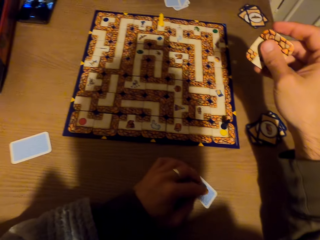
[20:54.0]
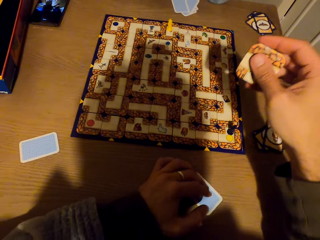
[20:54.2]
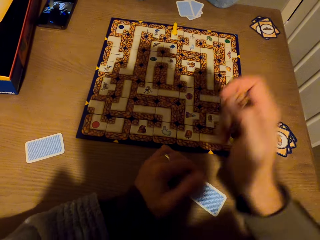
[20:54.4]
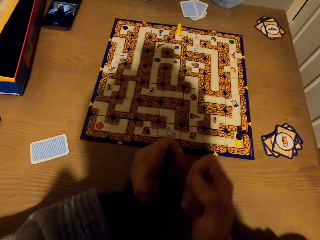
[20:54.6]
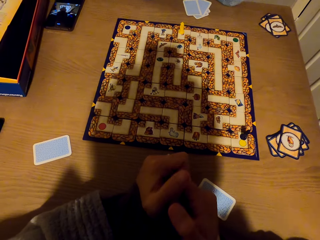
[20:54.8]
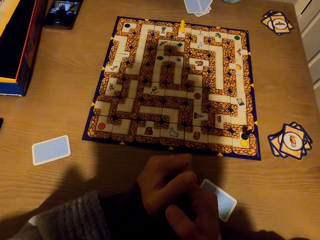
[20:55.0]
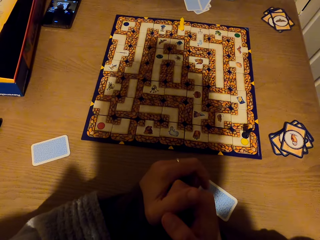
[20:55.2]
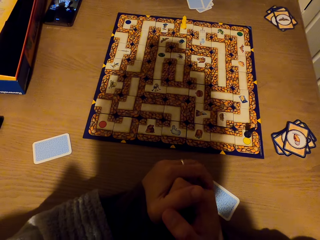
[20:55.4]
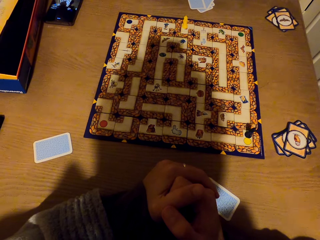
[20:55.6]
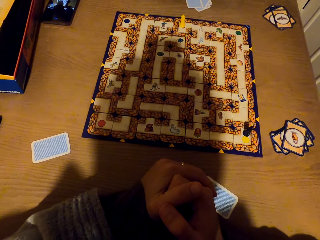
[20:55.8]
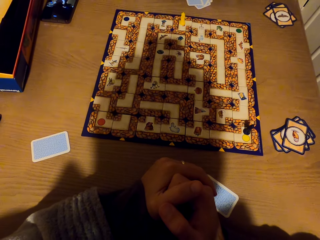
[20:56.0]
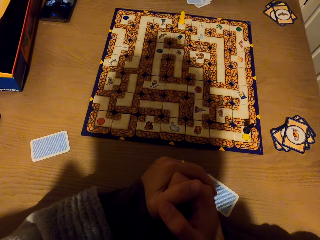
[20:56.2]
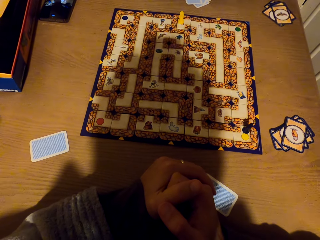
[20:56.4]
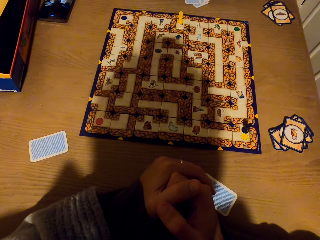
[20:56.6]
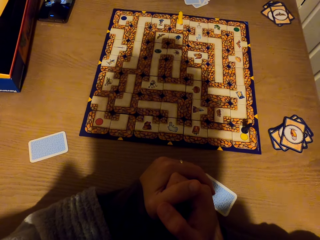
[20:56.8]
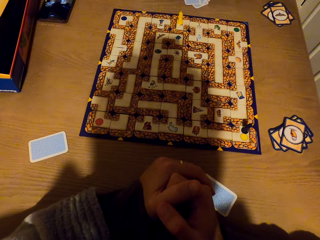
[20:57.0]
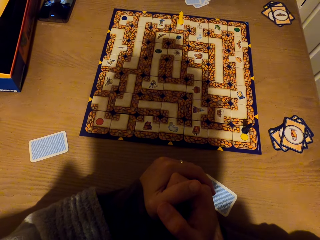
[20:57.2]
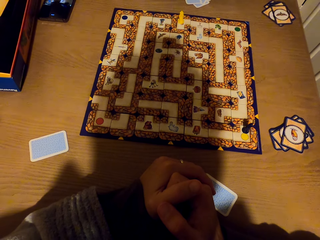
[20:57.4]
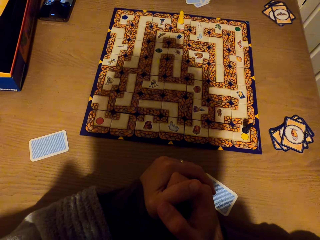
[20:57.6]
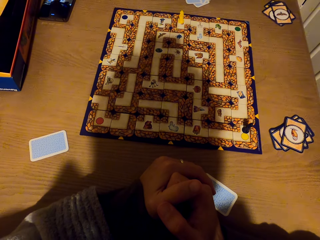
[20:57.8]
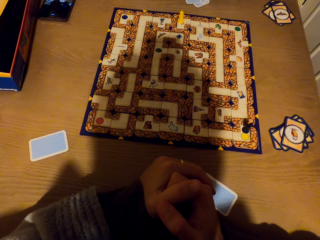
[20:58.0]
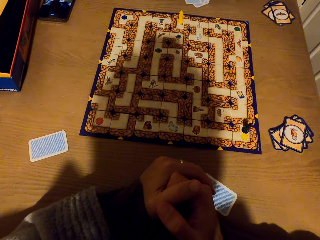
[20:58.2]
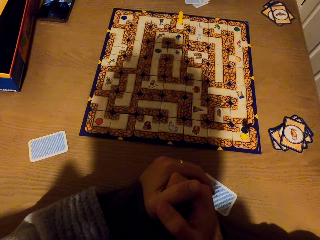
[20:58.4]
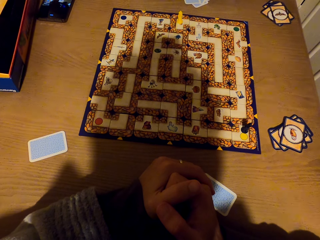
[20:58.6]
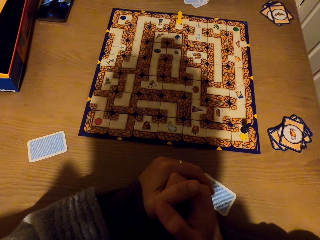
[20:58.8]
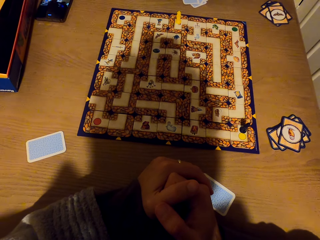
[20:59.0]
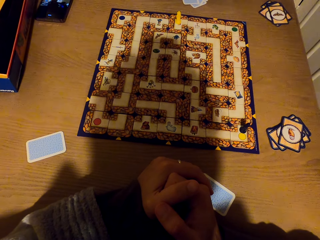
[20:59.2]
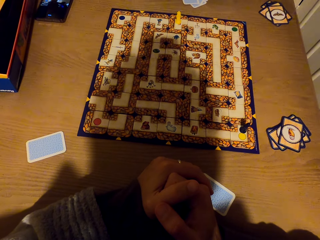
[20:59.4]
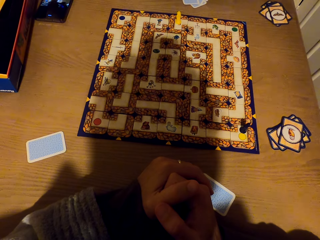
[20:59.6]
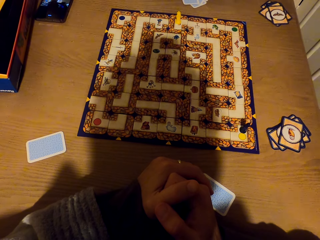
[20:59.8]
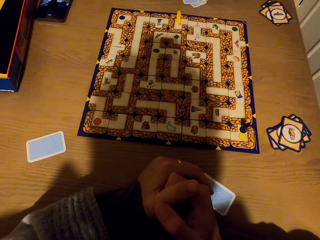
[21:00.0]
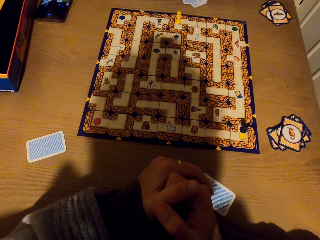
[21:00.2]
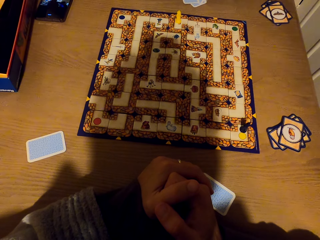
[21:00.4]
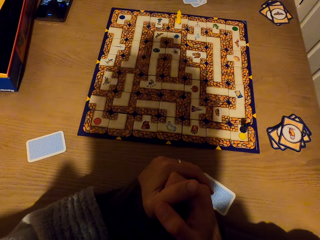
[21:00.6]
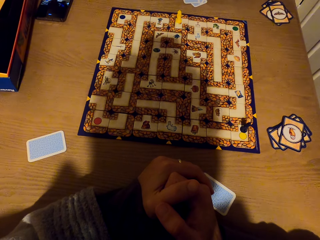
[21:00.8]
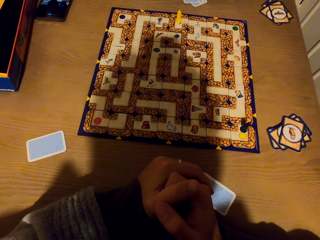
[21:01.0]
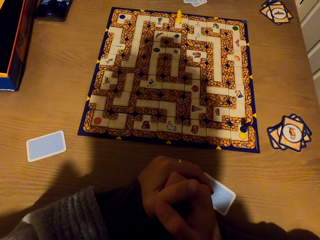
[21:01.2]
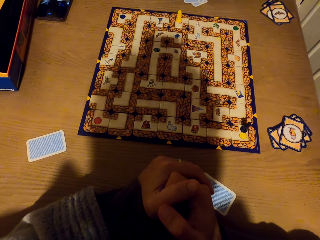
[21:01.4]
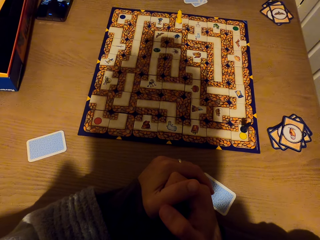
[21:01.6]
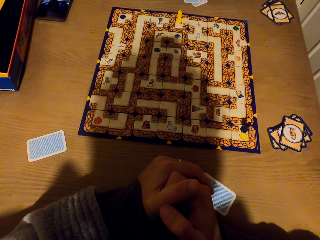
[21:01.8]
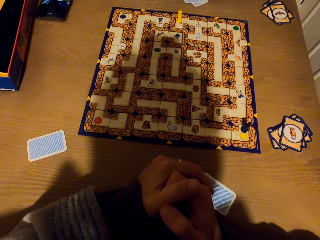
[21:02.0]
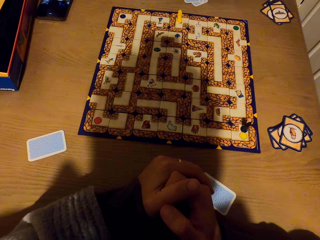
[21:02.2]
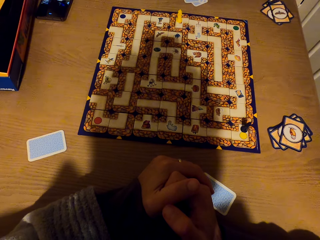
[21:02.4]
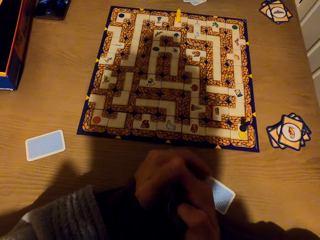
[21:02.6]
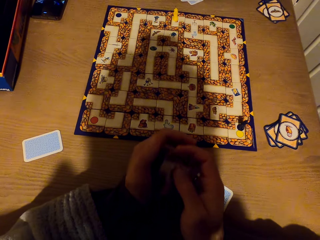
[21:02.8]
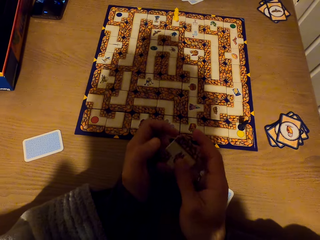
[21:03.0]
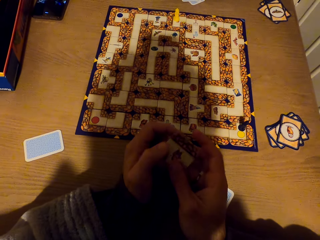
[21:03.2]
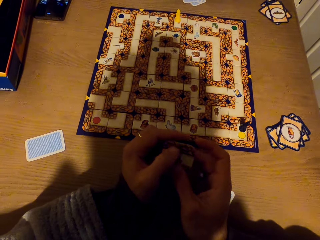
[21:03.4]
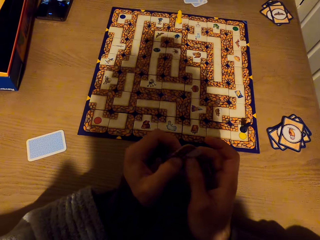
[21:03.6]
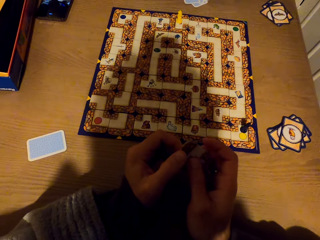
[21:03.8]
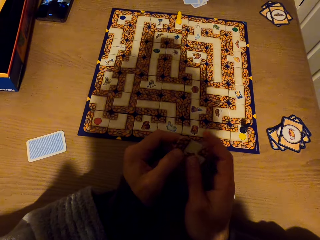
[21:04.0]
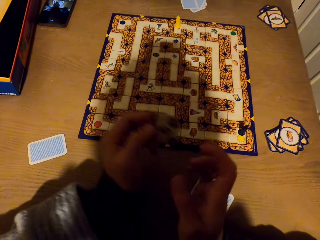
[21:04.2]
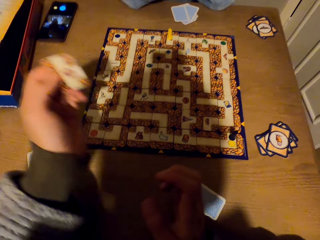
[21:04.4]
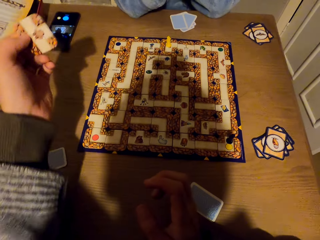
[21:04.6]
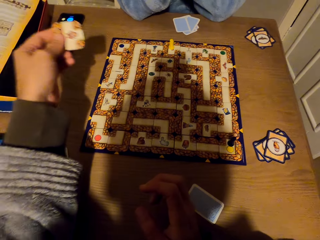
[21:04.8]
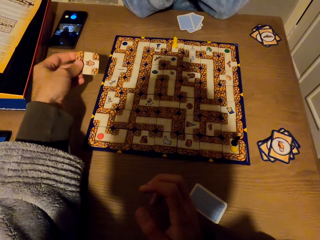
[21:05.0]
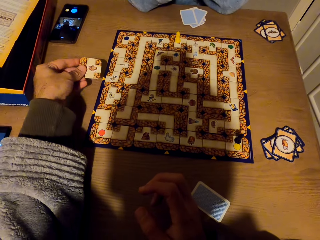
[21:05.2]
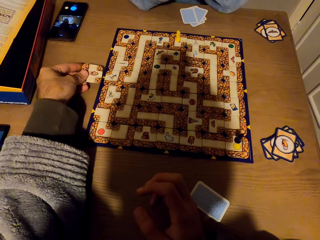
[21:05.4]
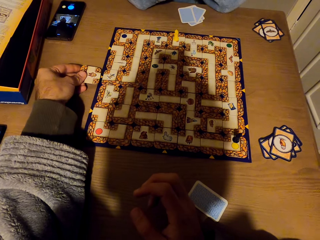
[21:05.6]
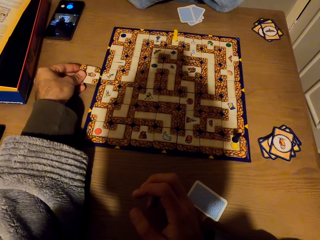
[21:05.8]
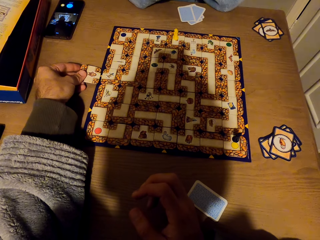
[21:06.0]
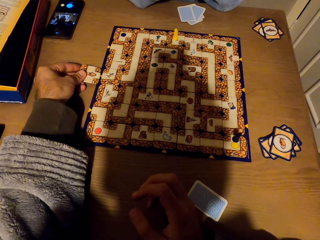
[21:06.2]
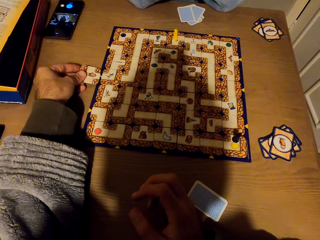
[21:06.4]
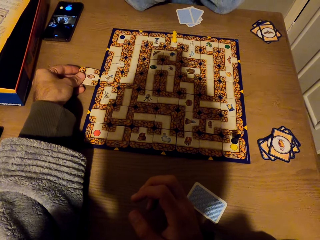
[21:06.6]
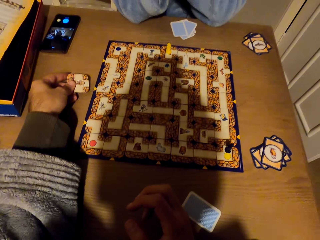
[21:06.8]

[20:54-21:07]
The camera wearer drops the card on the table with the left hand. They stare at the labyrinth board game. They hold the card in the hands. They stare at the tile. They turn the tile. They exchange the card to the left hand. They stretch the hand.

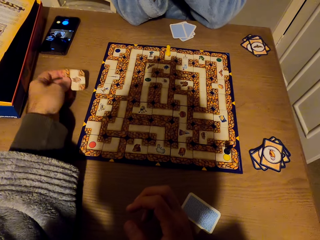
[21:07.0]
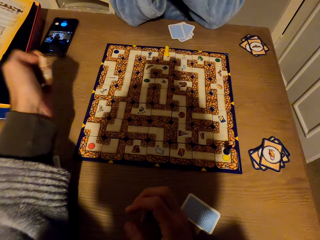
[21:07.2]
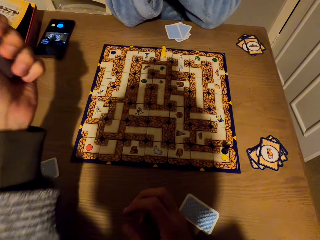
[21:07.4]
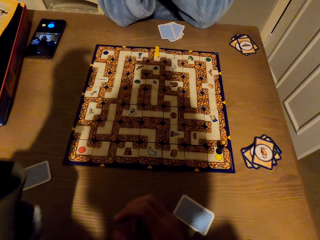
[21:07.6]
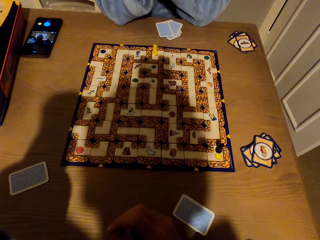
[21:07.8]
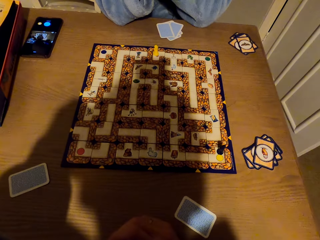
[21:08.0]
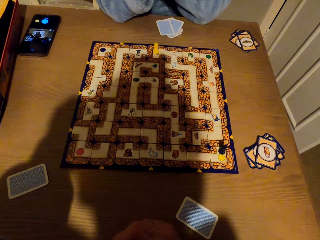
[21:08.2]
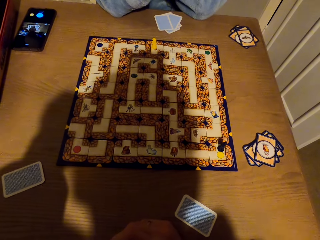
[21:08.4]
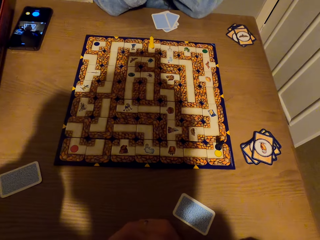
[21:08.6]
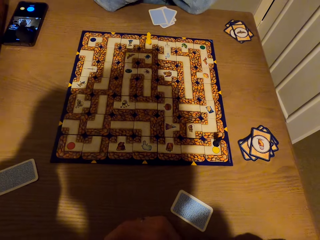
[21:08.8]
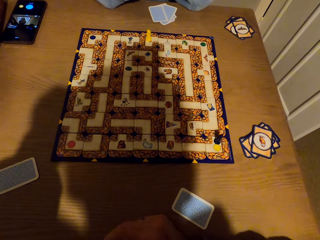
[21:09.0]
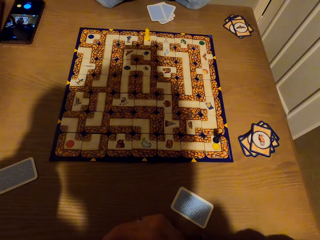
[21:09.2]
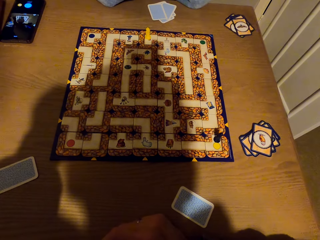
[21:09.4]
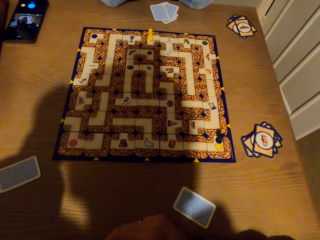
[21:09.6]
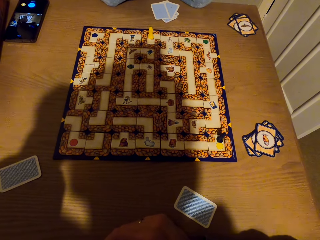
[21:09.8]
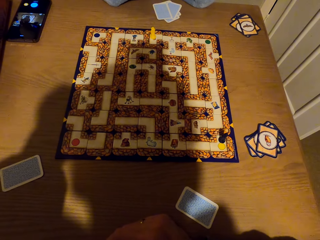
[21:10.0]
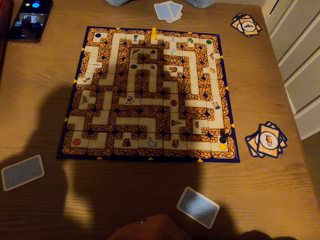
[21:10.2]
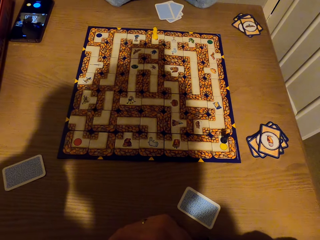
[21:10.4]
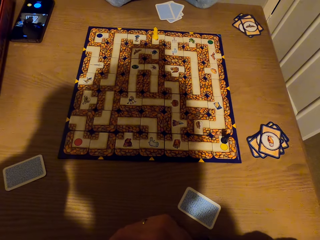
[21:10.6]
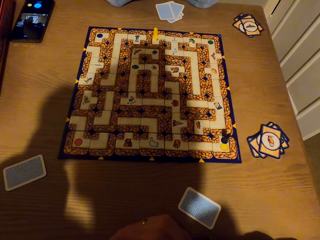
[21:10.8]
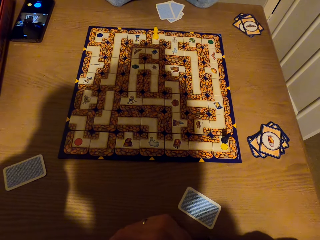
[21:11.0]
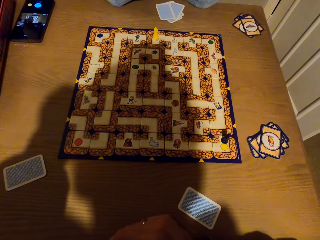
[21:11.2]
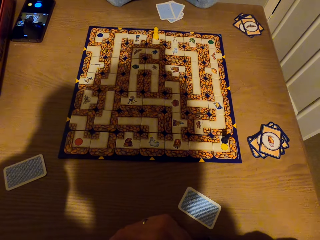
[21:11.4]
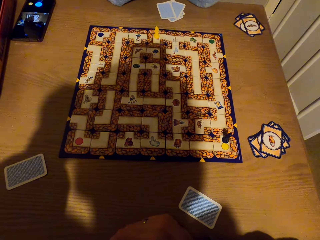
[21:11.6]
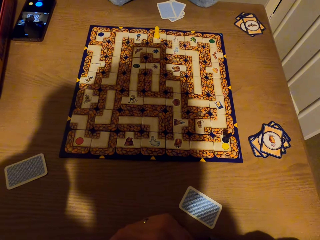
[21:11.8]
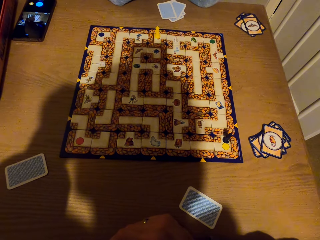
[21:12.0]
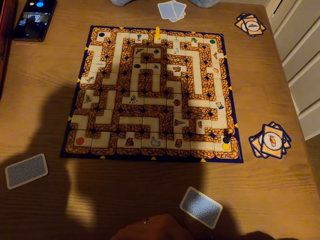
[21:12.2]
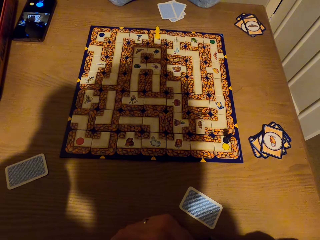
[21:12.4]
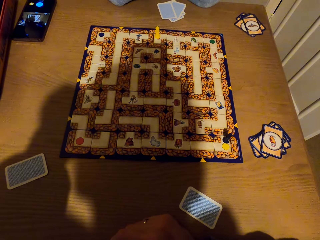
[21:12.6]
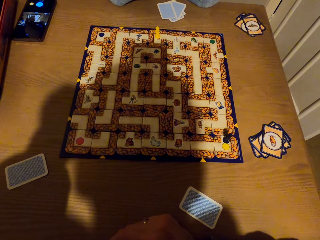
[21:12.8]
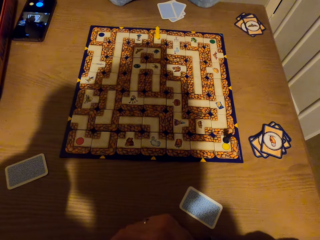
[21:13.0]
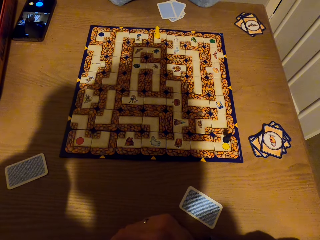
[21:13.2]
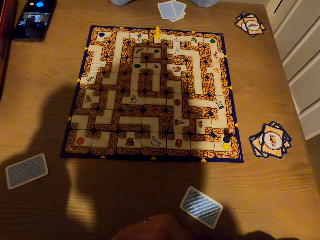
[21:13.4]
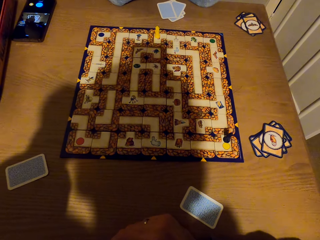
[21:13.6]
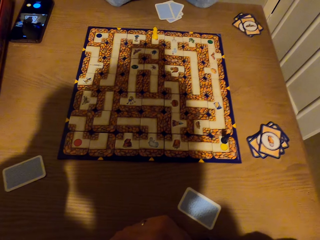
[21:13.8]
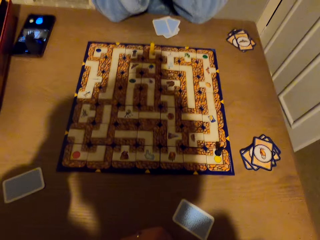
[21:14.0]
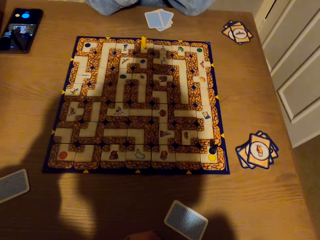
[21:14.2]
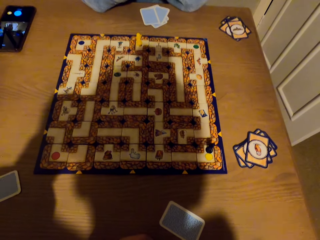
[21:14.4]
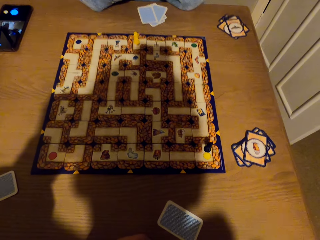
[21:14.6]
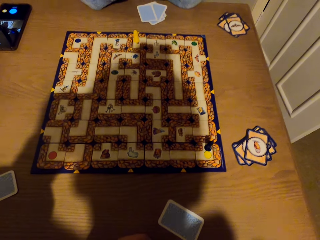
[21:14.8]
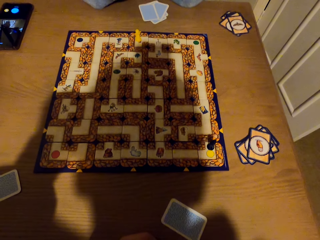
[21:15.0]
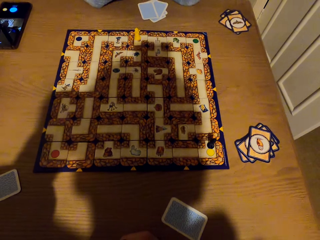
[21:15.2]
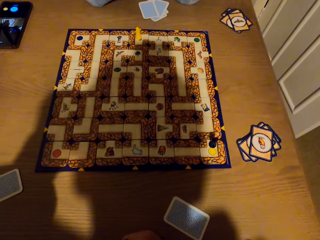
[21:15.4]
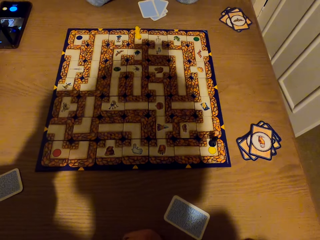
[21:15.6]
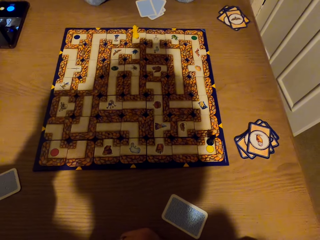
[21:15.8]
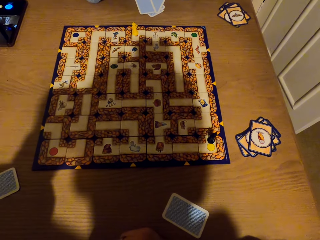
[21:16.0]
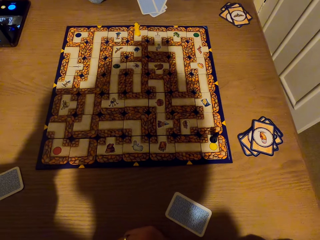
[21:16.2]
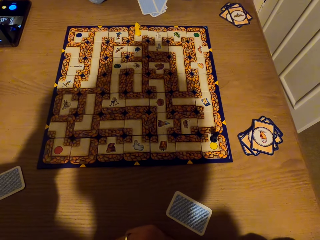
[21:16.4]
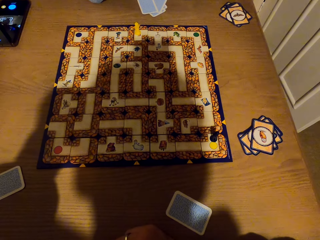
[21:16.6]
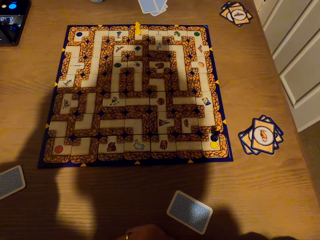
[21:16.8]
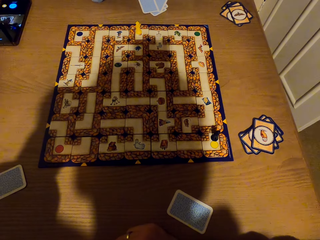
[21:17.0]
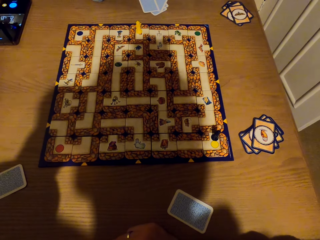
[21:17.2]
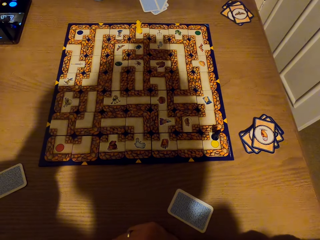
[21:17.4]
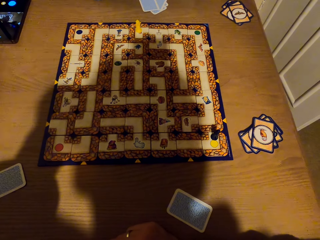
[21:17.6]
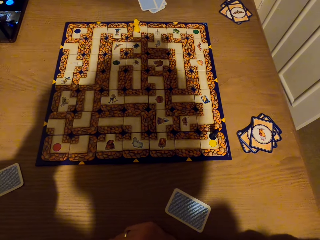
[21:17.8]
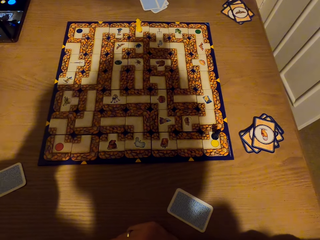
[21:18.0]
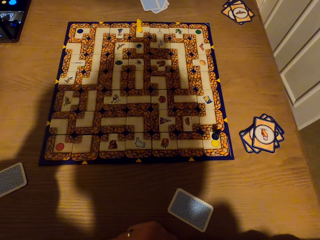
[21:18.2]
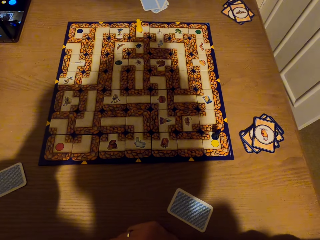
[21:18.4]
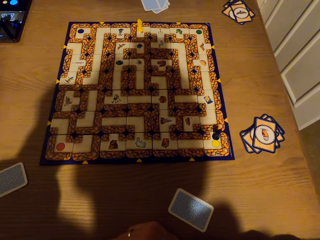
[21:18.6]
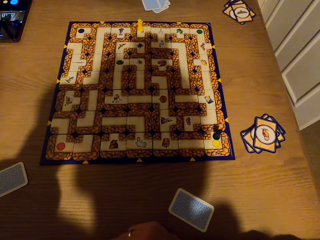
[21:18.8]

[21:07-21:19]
The camera wearer stares at the labyrinth board game. They raise the left hand towards something.
